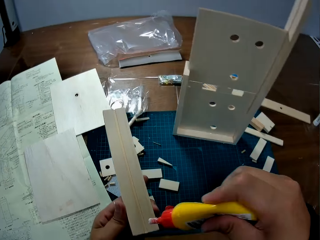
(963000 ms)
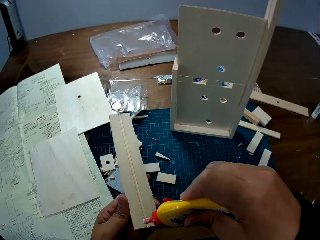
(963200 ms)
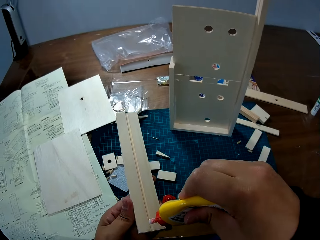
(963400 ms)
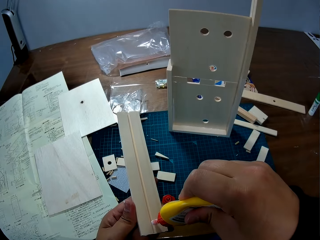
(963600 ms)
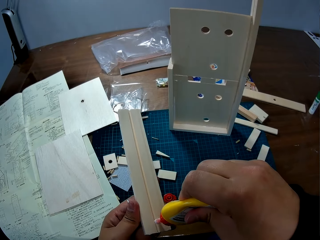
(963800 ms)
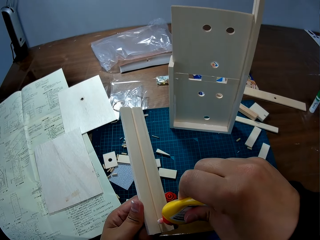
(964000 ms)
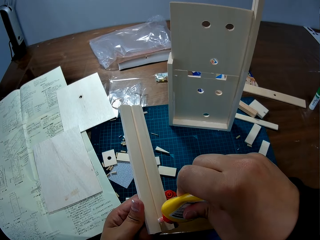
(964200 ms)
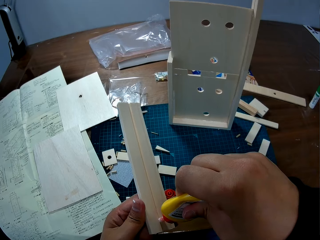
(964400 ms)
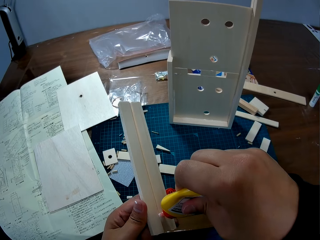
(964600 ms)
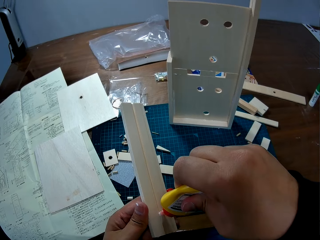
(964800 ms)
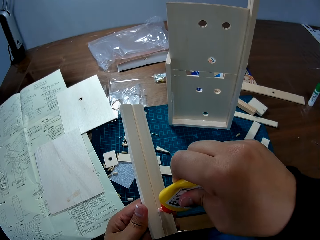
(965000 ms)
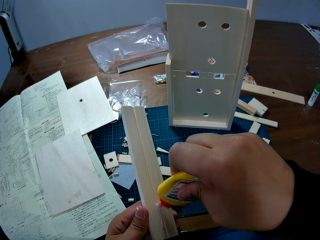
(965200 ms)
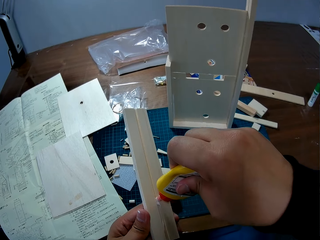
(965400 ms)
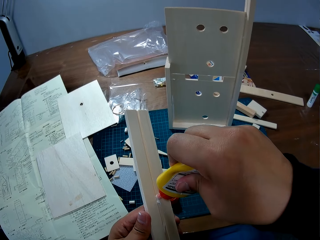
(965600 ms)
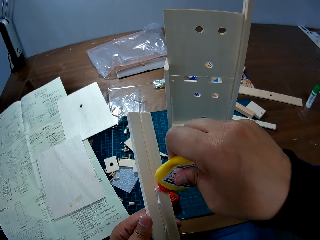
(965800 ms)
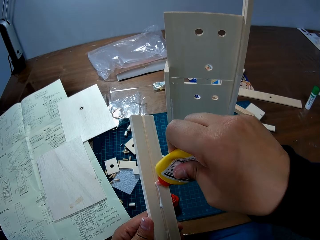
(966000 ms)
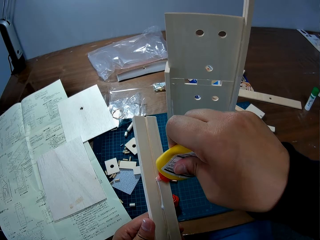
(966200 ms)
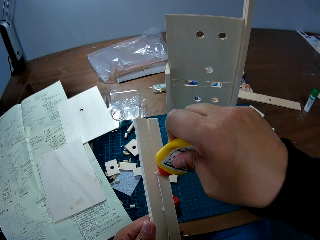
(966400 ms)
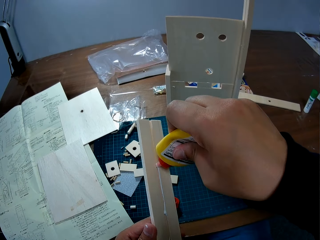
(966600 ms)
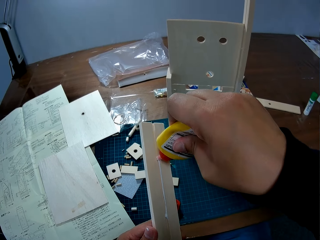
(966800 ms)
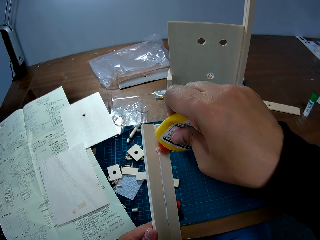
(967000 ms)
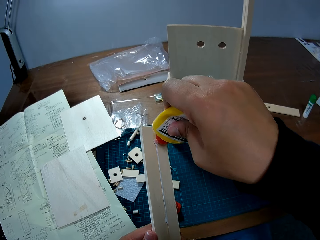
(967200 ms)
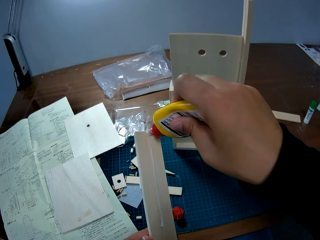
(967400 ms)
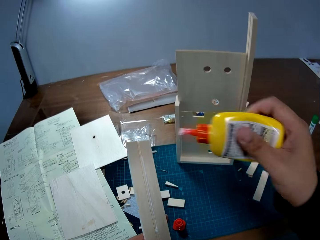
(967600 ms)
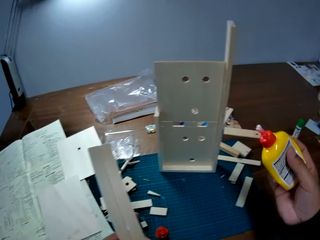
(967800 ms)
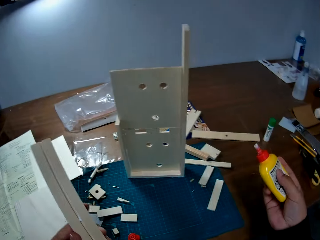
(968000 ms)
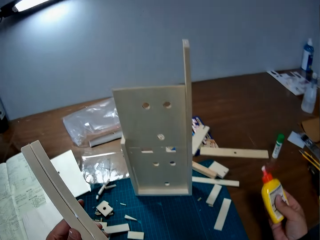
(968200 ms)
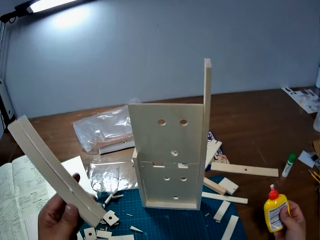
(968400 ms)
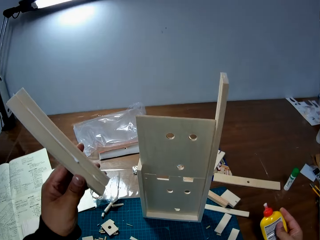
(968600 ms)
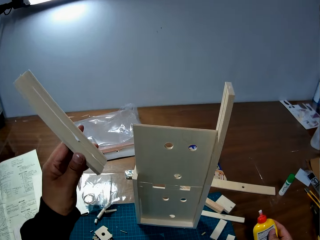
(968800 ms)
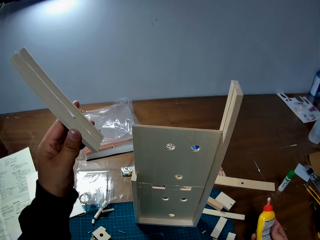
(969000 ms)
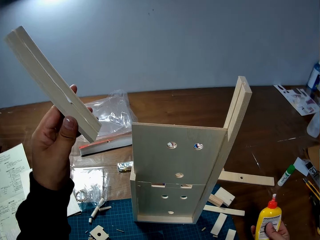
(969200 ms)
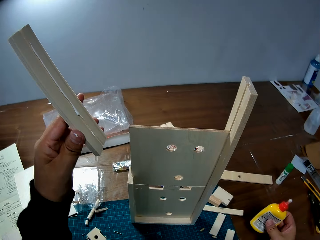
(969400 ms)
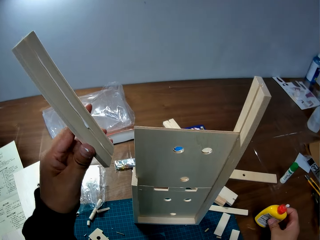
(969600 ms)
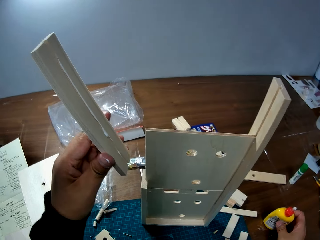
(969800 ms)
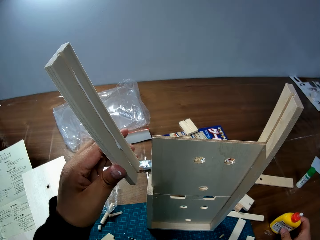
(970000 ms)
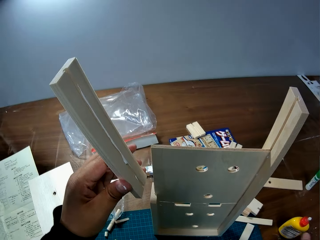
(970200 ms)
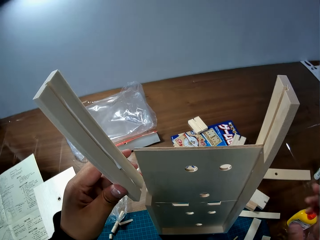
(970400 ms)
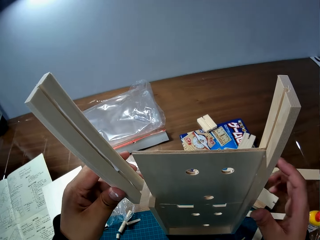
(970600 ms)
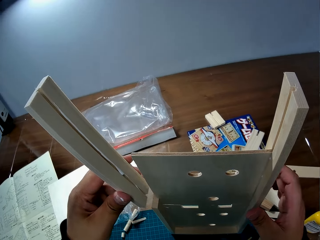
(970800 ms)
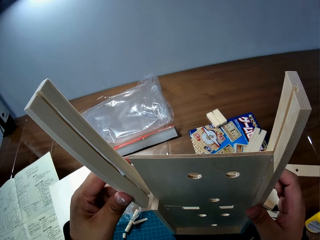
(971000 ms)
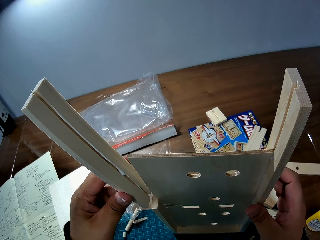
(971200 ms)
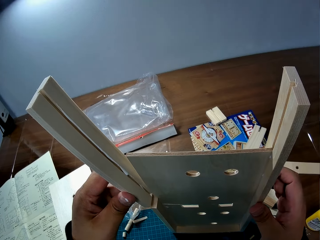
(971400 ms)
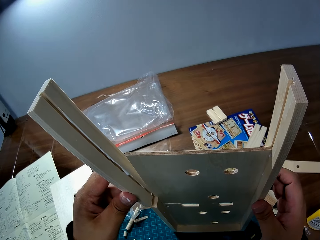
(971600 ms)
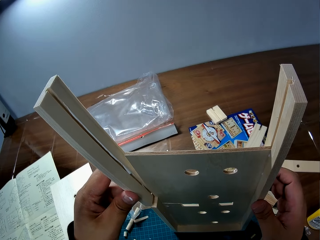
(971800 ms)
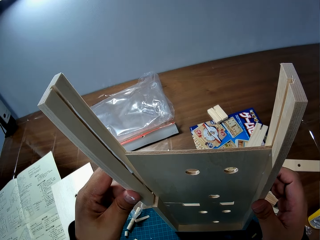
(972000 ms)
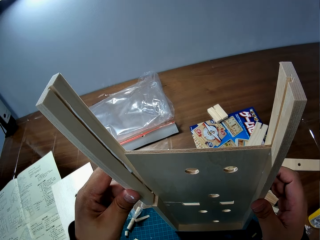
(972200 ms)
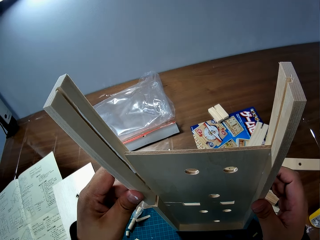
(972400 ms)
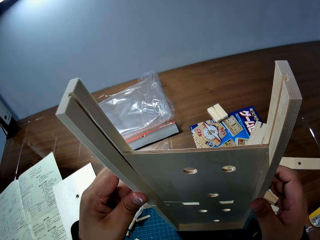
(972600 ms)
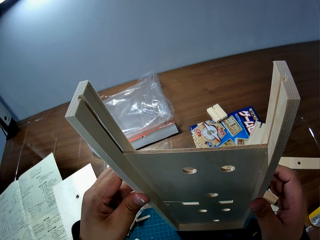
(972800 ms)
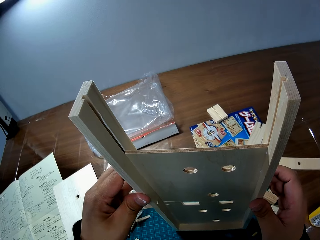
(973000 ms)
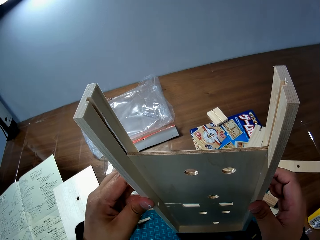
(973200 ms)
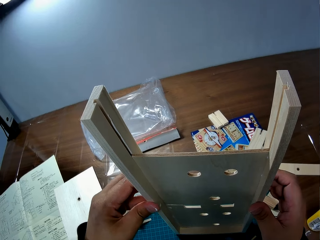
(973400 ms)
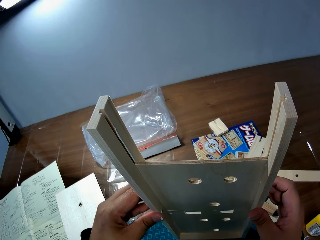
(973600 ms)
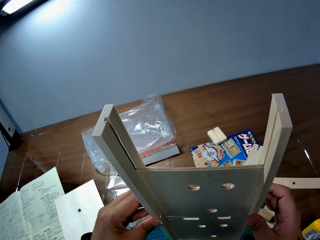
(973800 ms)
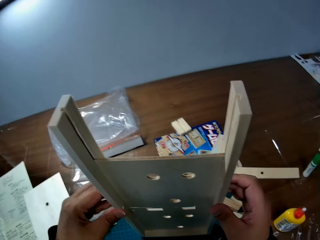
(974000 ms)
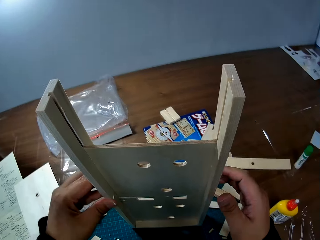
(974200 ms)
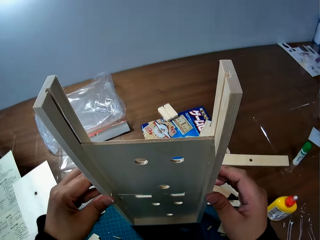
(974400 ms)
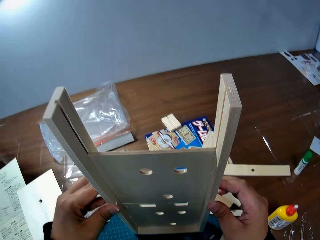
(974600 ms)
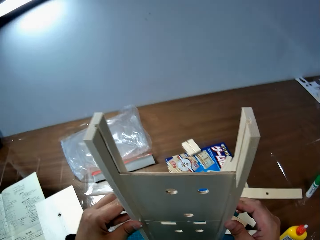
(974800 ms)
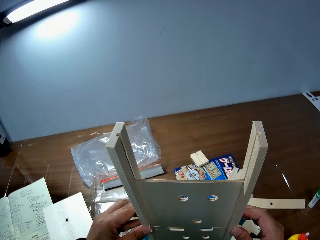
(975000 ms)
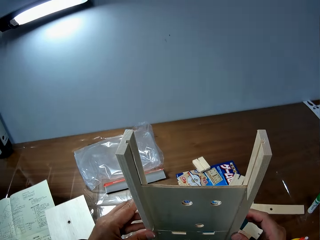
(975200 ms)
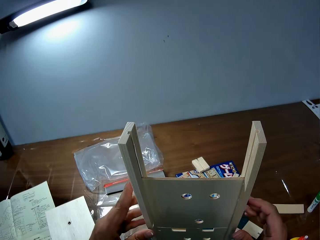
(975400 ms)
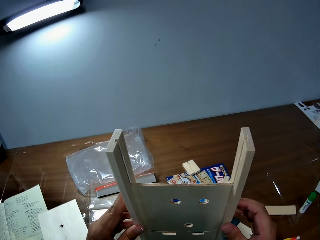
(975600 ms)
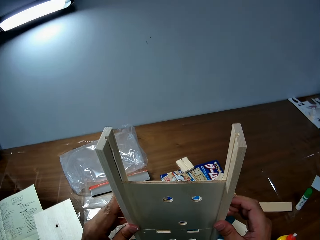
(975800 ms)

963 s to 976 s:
The camera wearer applies the glue on the side. He drops the bottle of glue in his right hand on the table. He holds the wooden mechanical model with his right hand. He attaches the piece of wood to the wooden mechanical model on the table.

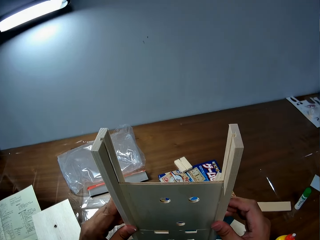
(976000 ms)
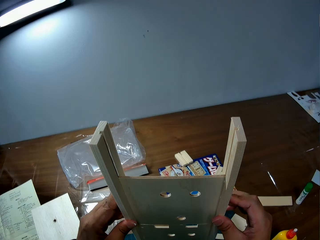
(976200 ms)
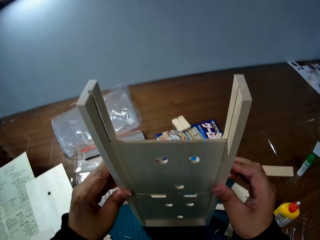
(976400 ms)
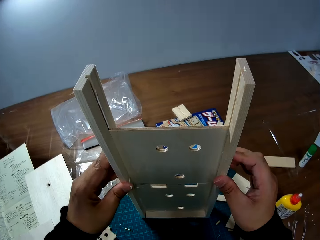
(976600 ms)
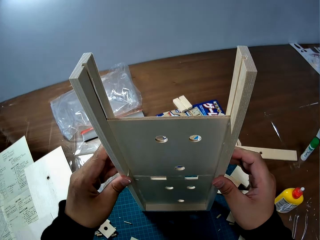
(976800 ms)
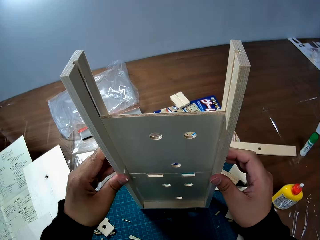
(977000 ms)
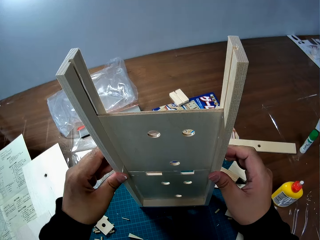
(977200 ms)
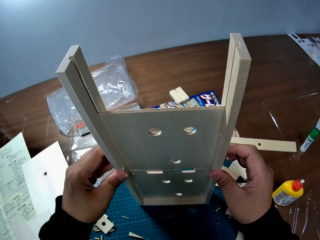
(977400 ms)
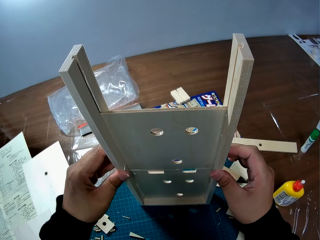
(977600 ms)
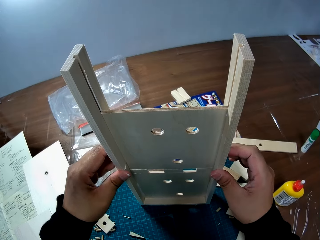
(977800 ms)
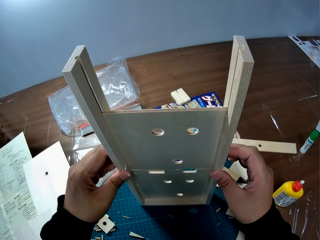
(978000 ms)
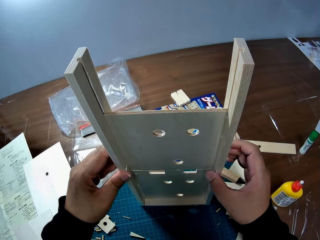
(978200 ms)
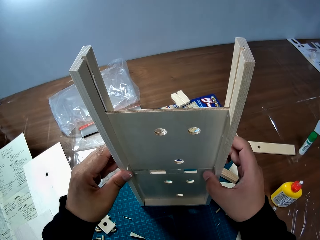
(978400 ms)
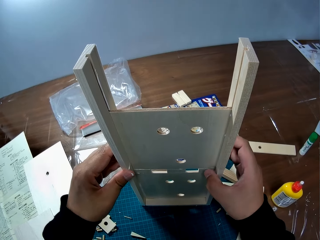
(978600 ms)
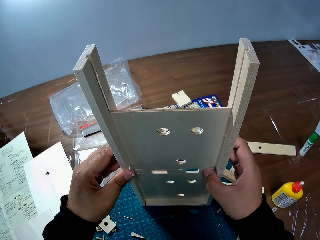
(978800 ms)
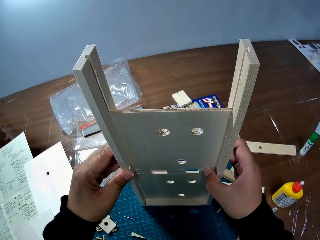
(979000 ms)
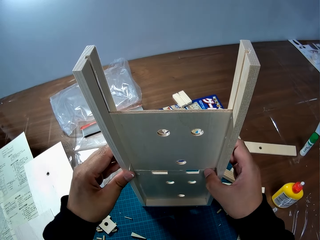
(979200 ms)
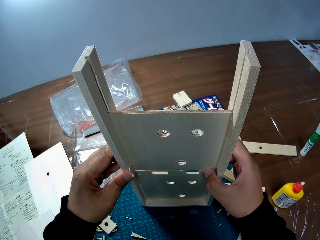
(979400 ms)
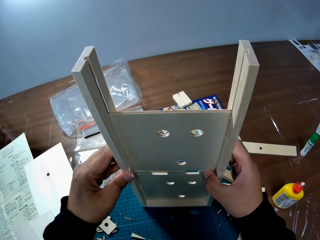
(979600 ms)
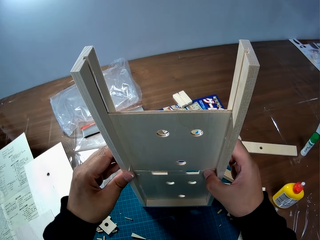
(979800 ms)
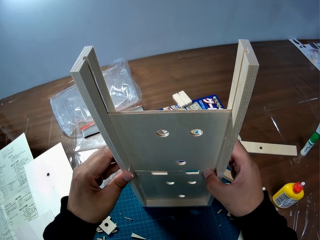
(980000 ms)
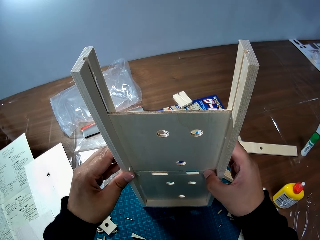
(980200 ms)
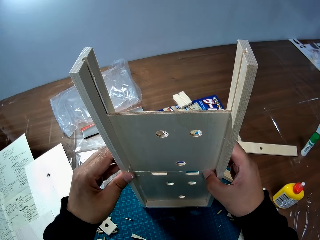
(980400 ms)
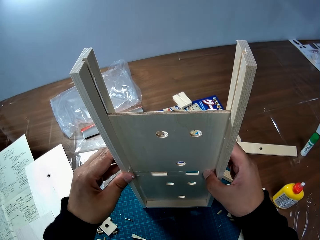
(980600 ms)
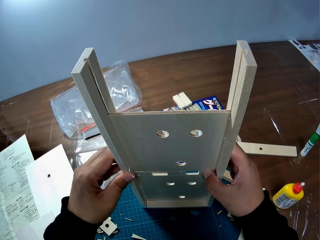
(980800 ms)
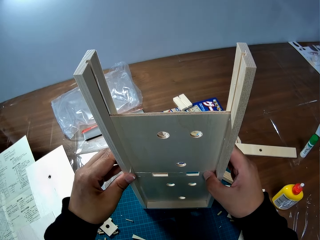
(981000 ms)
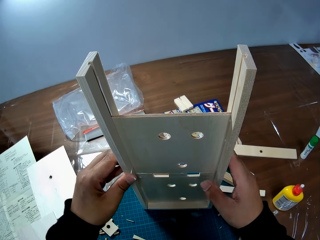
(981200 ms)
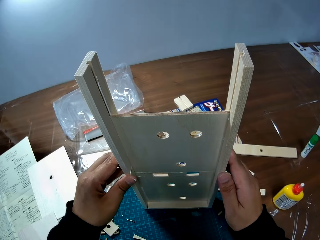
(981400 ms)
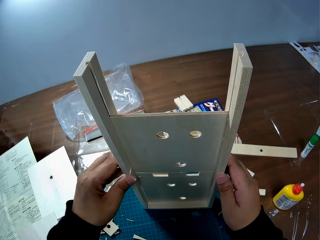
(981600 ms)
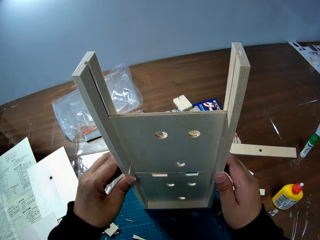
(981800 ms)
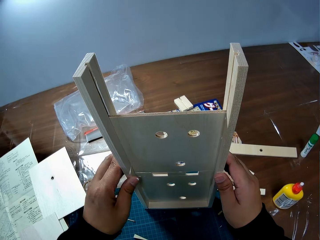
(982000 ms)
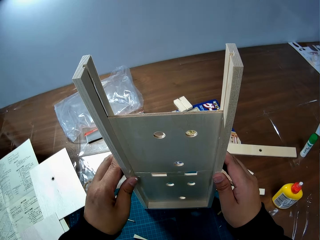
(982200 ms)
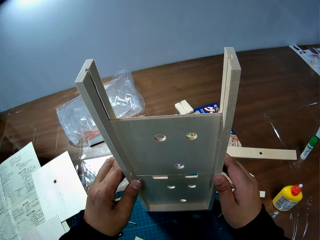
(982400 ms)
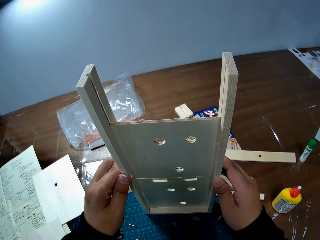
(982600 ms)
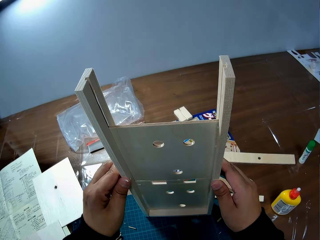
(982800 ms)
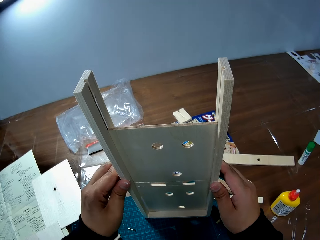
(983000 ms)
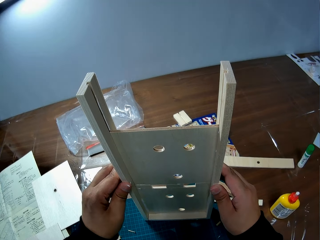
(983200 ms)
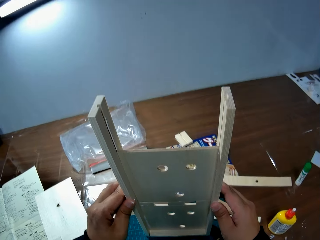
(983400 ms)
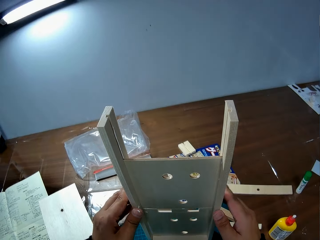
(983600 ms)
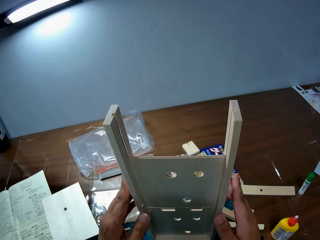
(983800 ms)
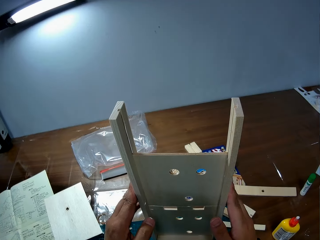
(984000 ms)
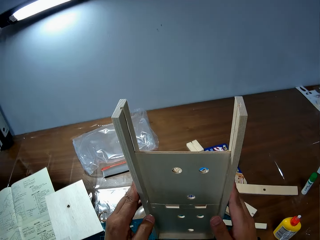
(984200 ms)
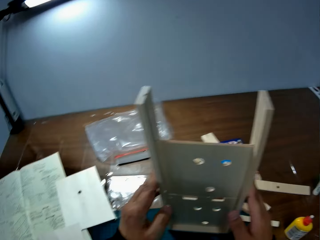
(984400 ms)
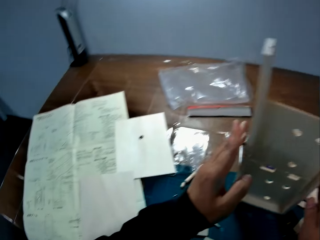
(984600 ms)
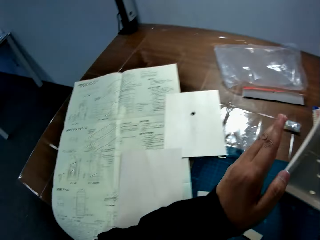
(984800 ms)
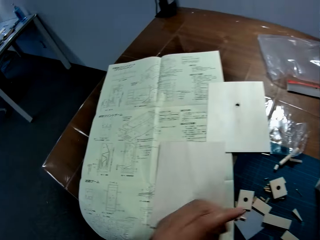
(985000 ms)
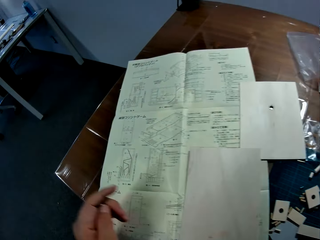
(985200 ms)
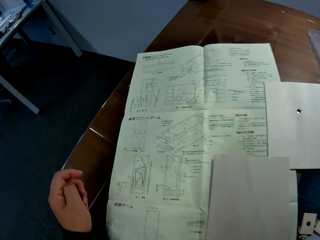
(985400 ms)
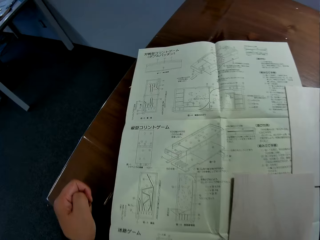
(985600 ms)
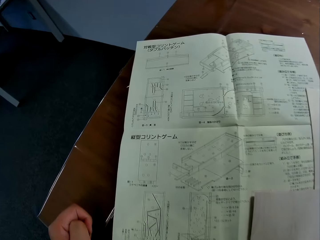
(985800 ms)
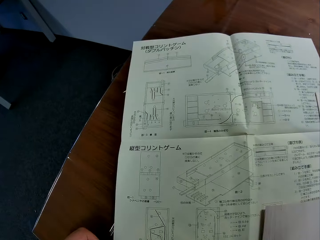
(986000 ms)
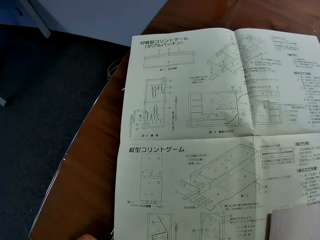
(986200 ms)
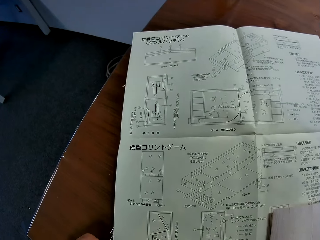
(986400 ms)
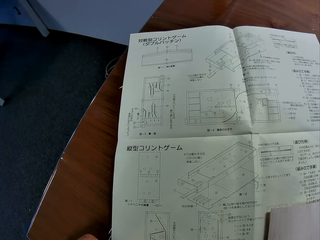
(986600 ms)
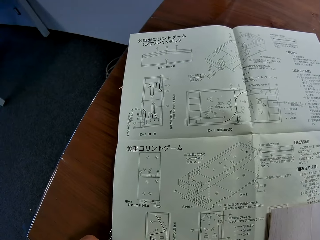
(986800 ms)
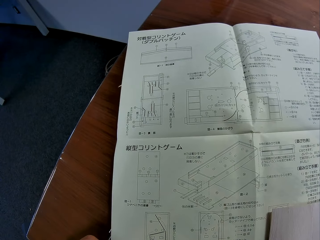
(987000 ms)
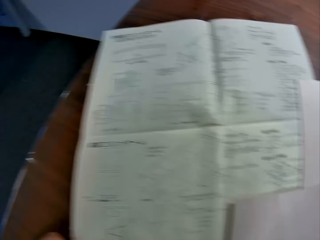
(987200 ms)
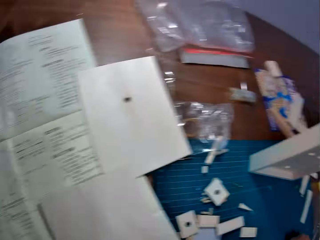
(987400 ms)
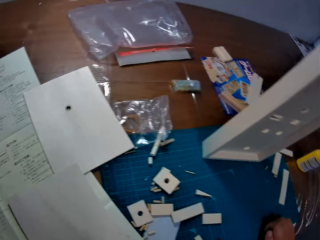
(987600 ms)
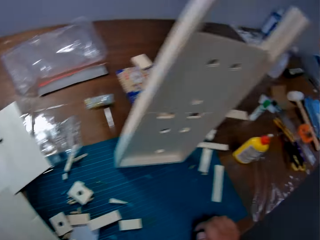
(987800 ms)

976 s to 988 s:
The camera wearer holds the wooden mechanical model with both his hands. He stares at the blueprint on the table.
